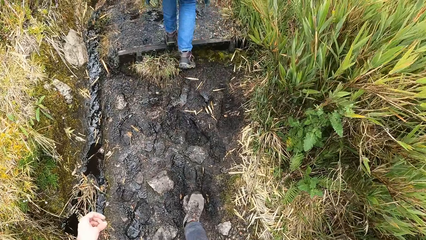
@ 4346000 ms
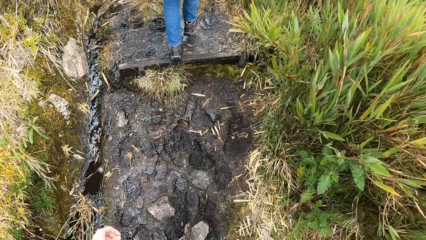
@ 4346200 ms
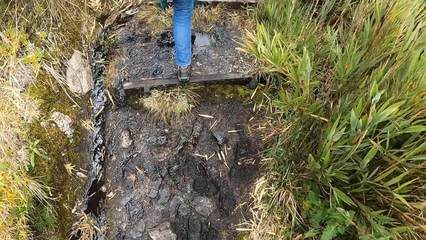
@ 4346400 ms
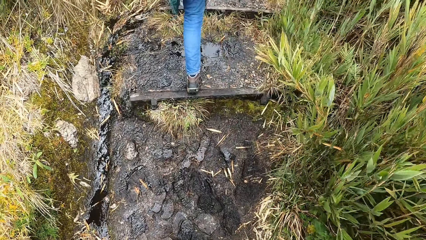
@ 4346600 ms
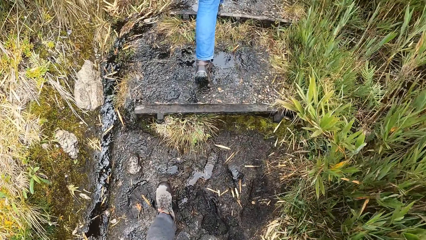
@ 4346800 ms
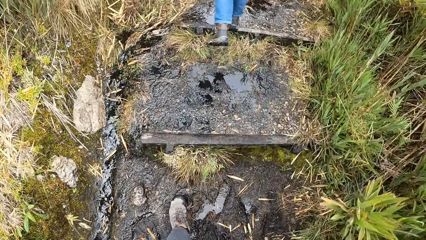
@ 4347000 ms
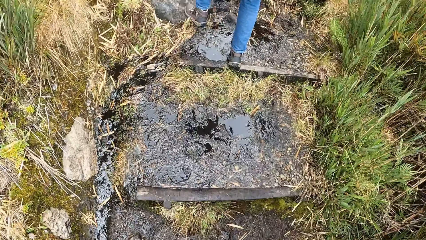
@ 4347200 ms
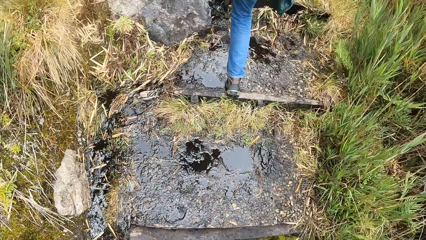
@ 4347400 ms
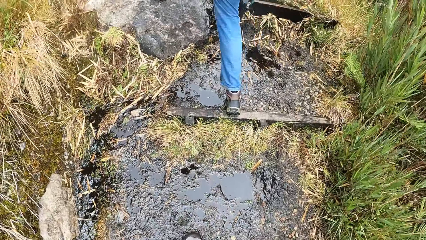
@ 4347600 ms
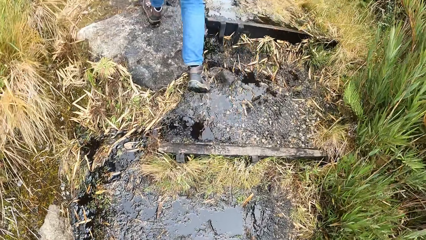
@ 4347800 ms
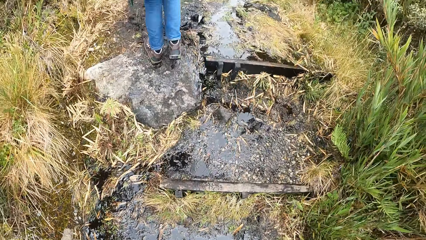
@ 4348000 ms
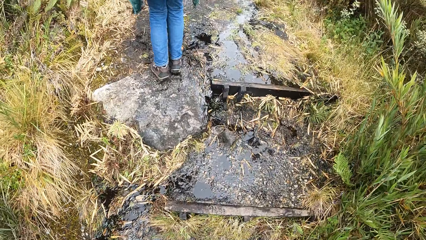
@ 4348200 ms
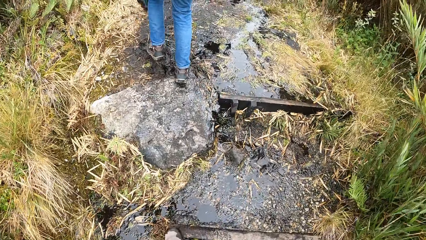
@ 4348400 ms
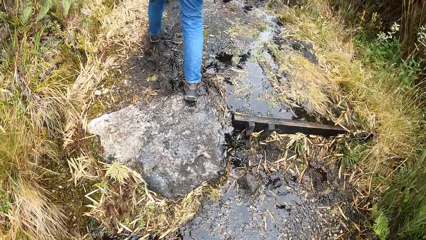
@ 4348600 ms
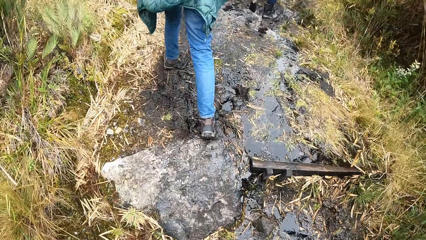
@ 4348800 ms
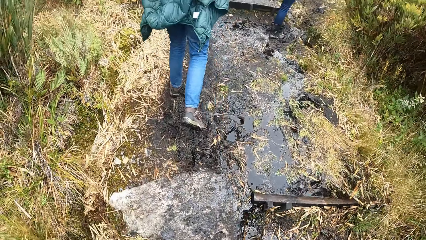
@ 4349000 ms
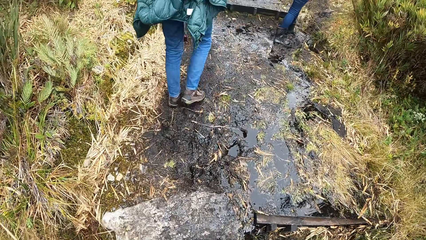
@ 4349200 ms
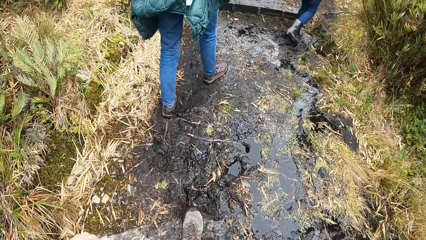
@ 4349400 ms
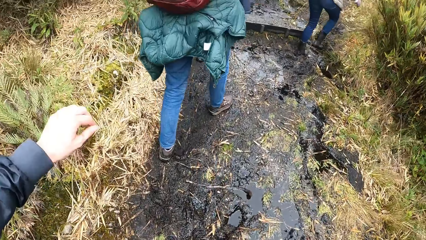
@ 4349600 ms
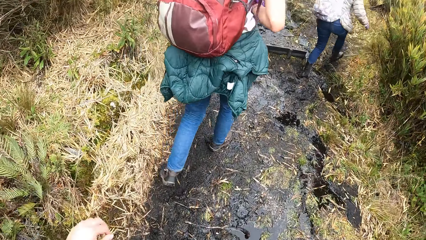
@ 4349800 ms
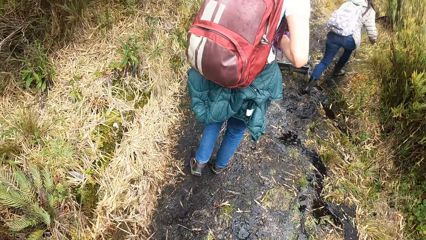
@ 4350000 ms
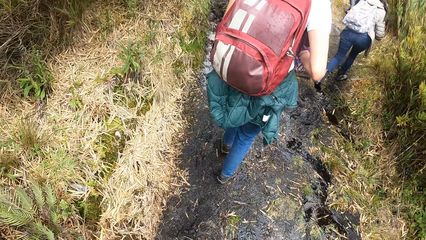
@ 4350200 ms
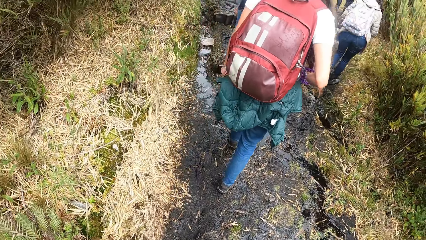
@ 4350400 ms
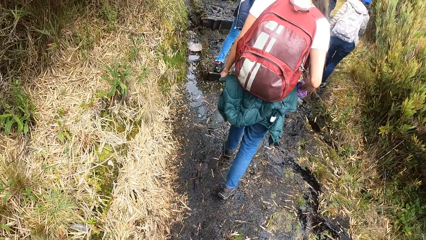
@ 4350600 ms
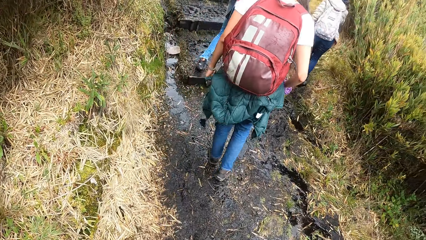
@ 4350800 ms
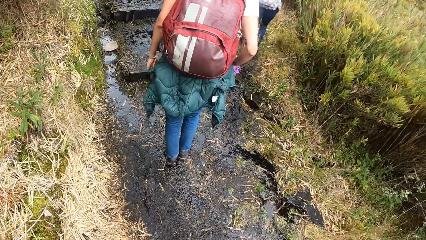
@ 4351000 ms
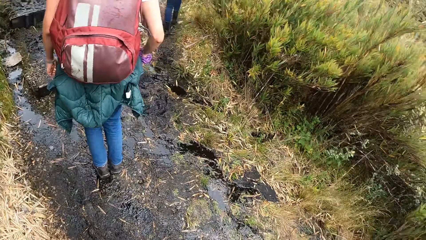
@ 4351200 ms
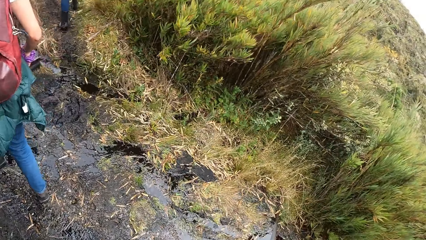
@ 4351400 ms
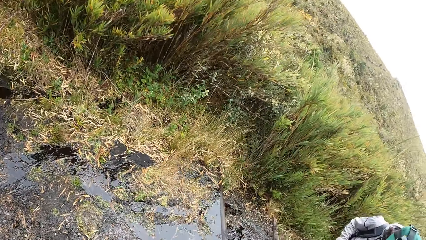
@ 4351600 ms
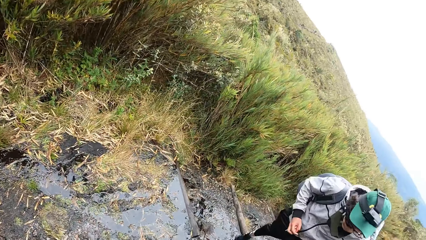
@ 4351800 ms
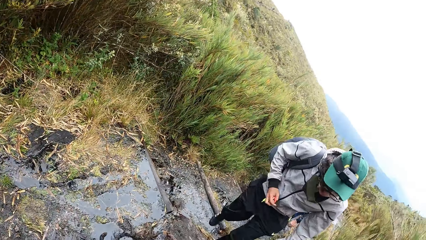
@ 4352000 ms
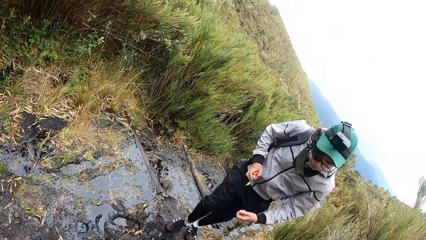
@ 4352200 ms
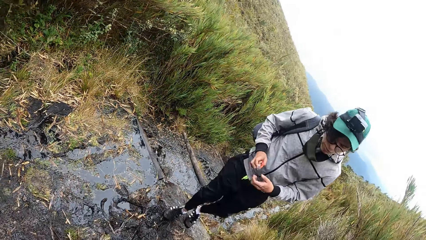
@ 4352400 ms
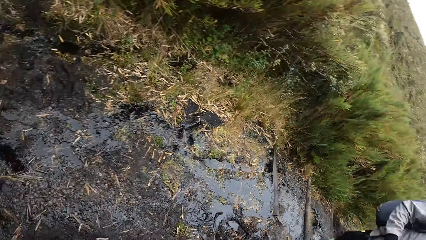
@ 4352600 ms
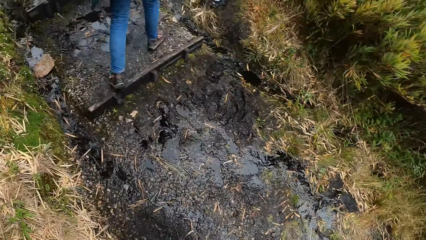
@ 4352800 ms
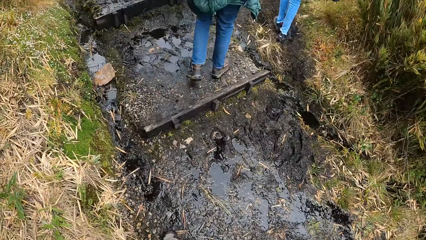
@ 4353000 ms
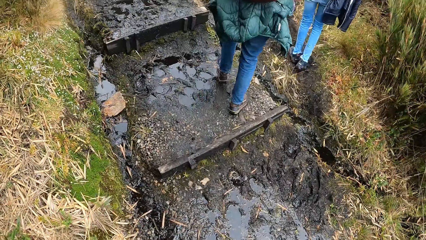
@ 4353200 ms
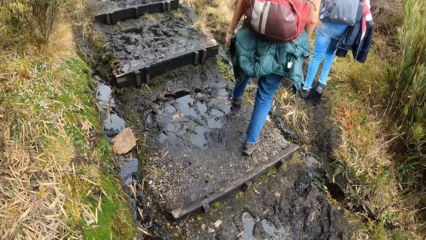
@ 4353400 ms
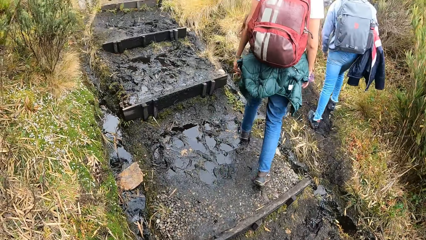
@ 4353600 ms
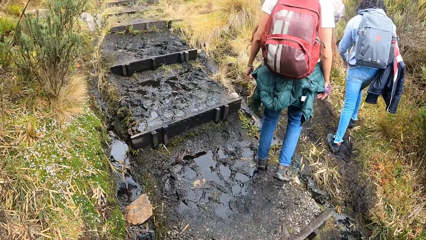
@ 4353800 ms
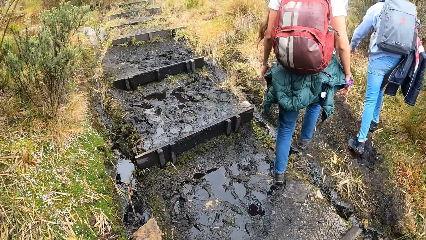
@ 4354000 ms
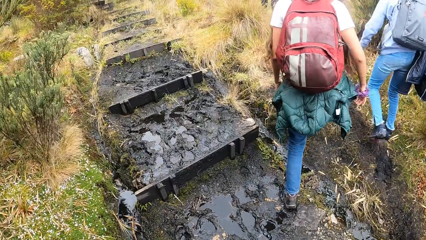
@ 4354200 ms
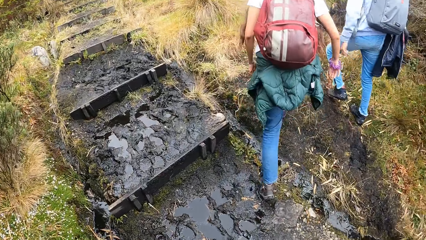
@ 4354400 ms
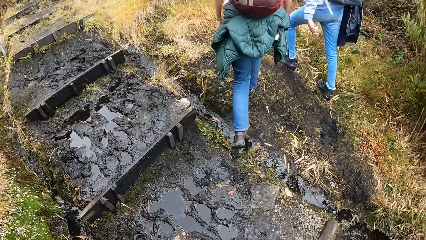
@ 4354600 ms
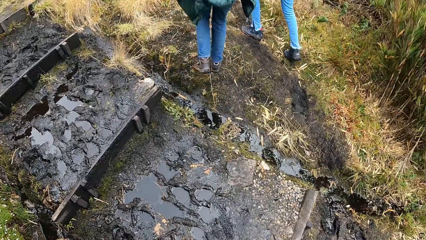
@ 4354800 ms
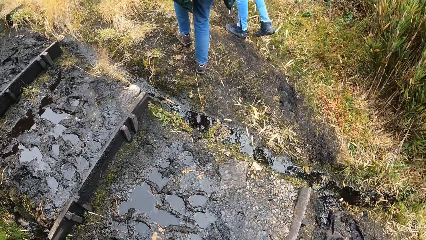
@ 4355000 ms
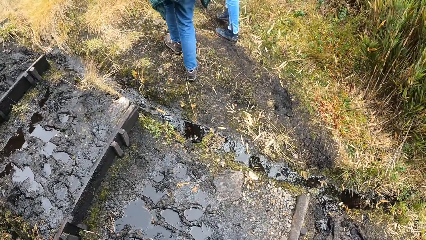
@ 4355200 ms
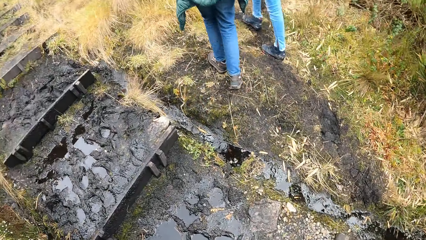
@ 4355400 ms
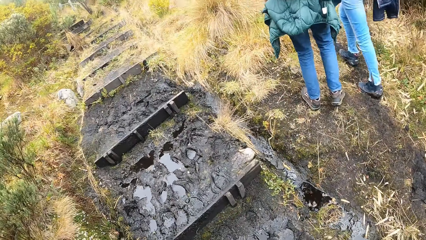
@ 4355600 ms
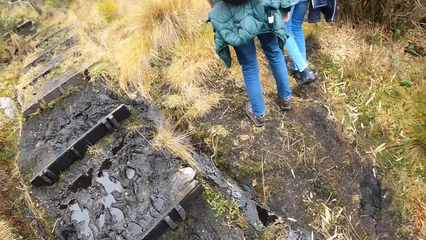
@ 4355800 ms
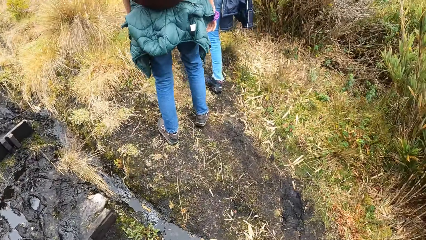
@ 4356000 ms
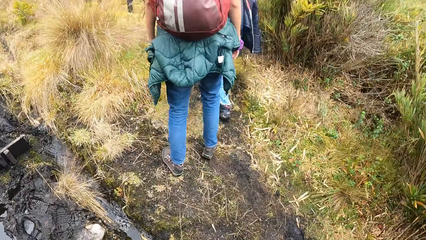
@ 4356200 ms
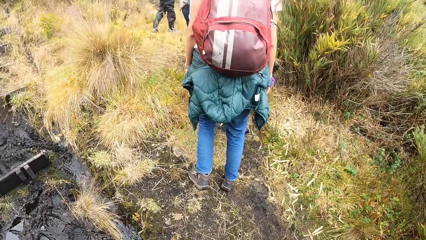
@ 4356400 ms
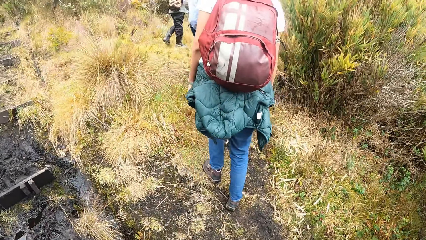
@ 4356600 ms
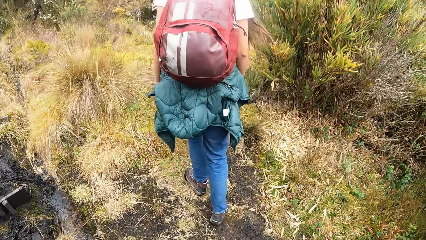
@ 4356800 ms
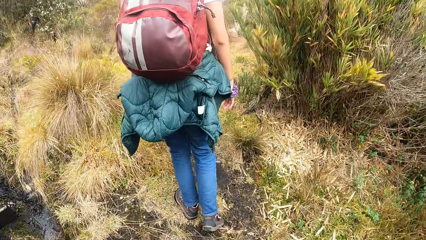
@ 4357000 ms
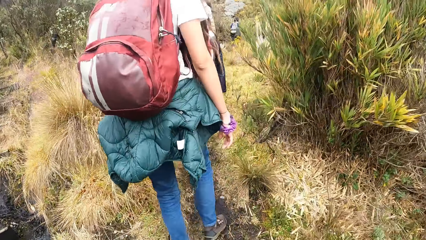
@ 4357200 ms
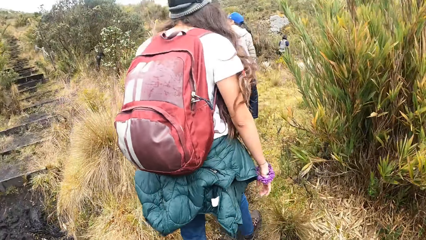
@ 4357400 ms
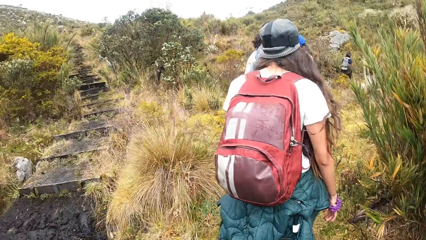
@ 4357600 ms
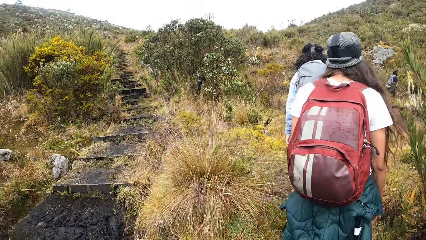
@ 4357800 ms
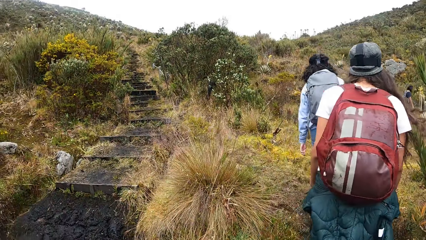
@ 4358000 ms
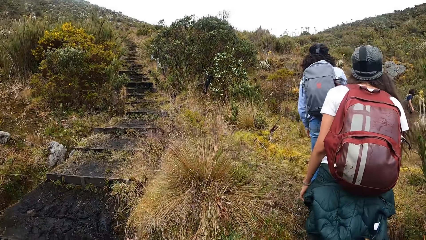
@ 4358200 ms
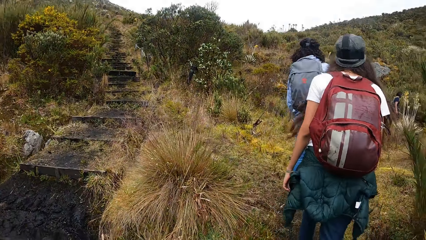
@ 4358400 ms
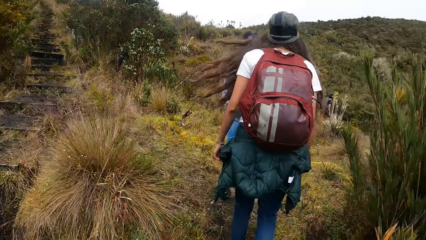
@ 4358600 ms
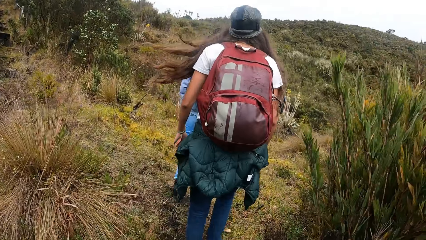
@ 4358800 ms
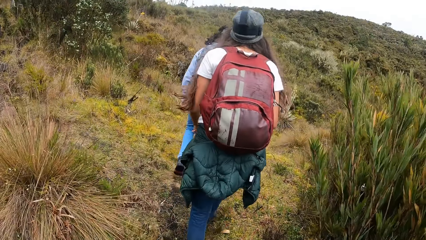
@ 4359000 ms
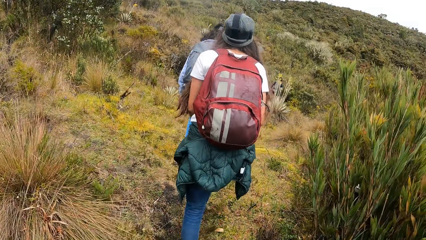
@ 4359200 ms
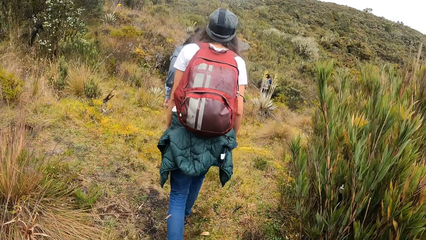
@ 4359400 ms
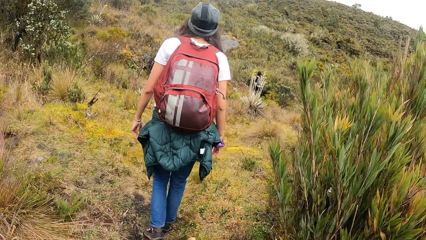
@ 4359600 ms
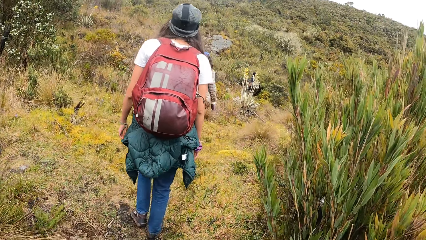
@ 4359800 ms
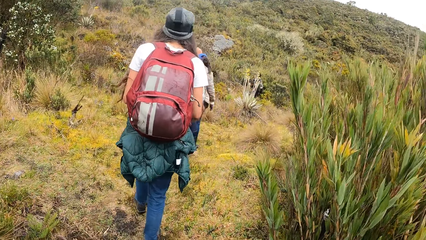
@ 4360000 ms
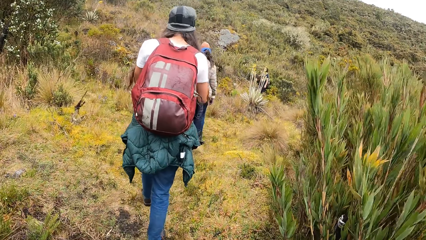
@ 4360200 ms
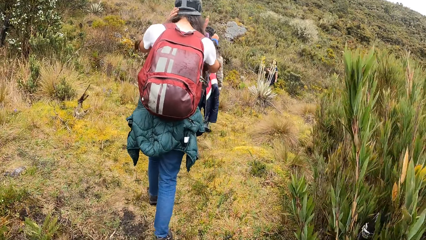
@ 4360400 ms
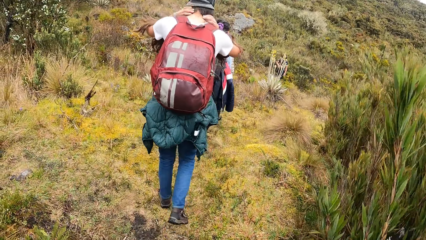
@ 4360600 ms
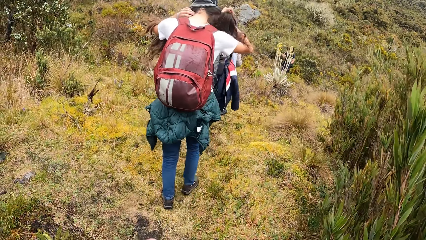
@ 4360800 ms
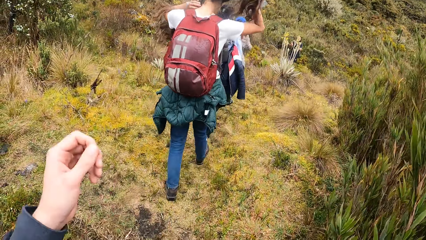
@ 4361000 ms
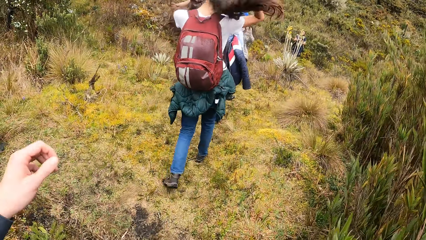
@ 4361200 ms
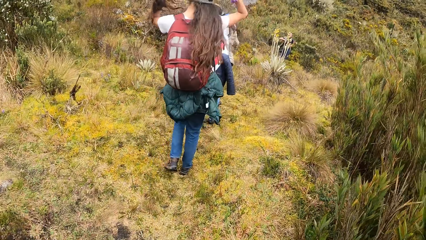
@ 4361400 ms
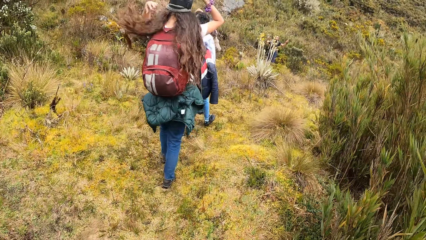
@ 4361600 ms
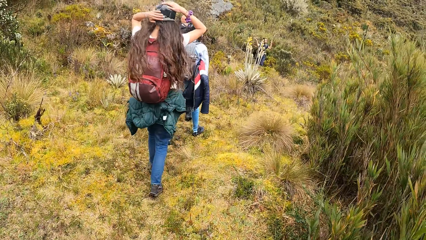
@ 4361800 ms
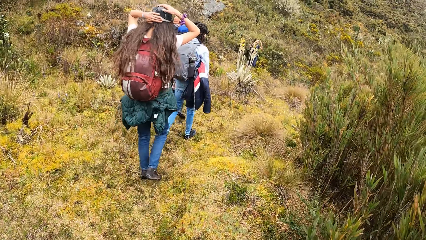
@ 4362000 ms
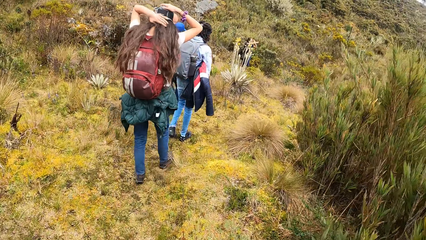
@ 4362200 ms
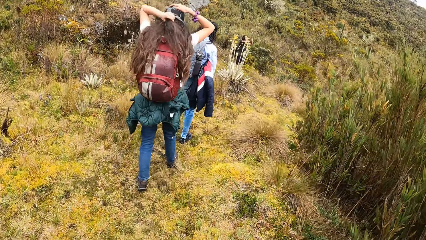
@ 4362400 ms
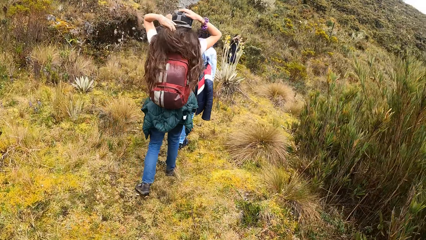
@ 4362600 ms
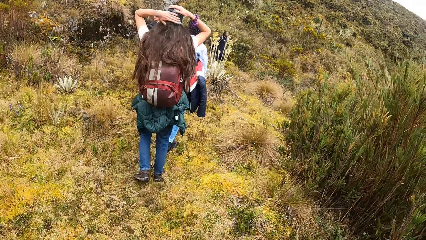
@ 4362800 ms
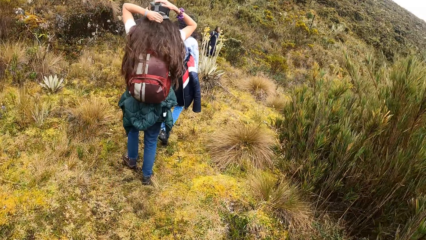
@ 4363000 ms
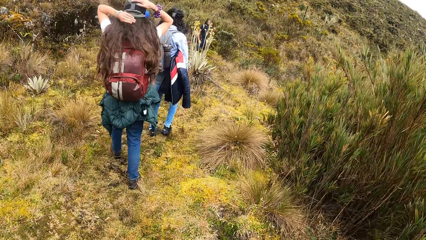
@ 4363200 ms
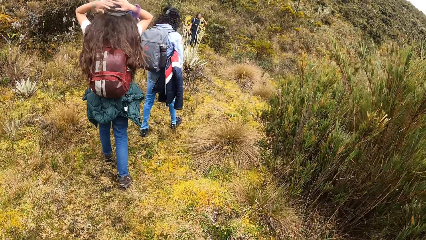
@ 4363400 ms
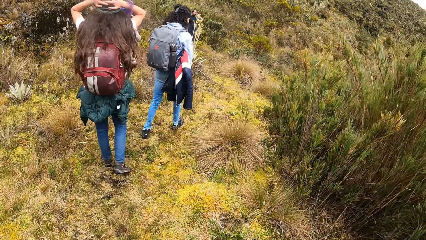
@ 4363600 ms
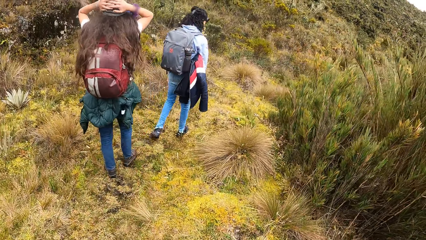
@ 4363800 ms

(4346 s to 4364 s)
A woman walks on a grassy pathway. Another woman walks on the grassy pathway. A third woman walks on the grassy pathway. The camera wearer walks on the grassy pathway. The third woman fiddles with her hair with both hands. The woman pushes her hair behind. The woman holds a cap on her head with her right hand. The woman fiddles with her hair with her left hand.
